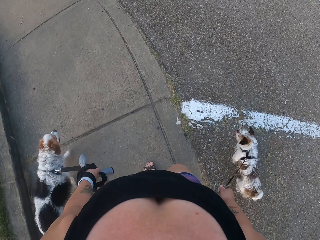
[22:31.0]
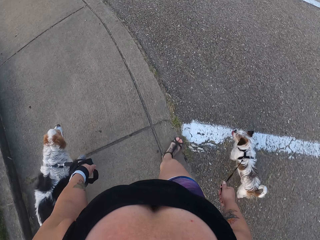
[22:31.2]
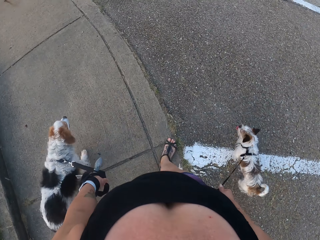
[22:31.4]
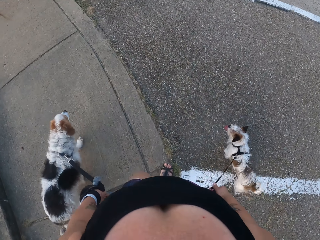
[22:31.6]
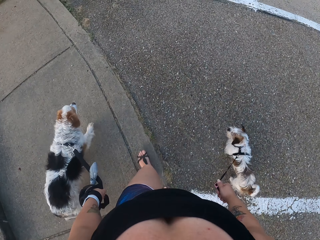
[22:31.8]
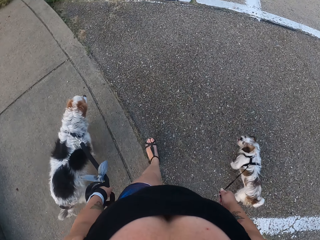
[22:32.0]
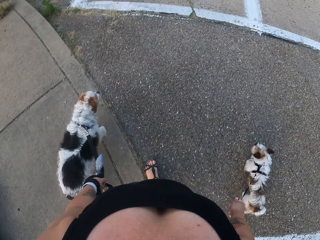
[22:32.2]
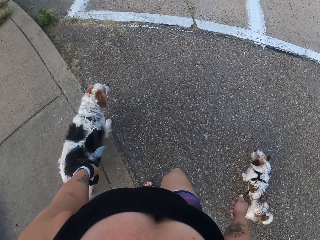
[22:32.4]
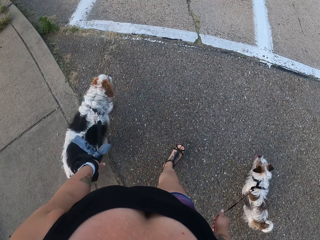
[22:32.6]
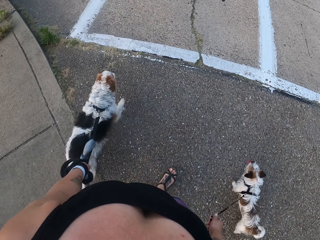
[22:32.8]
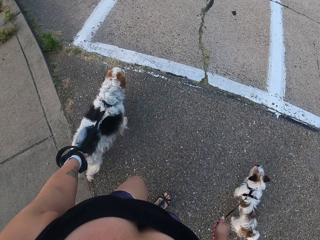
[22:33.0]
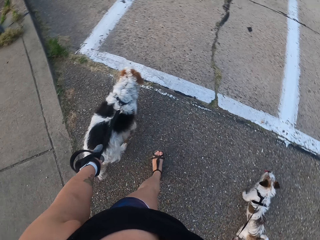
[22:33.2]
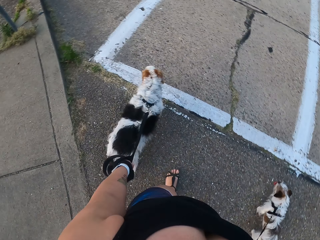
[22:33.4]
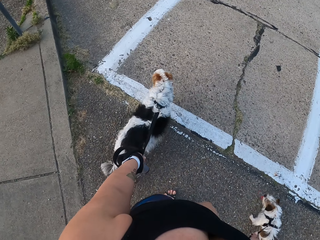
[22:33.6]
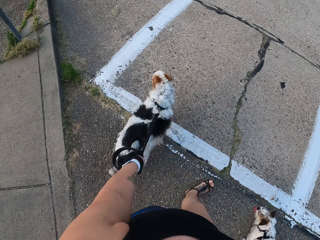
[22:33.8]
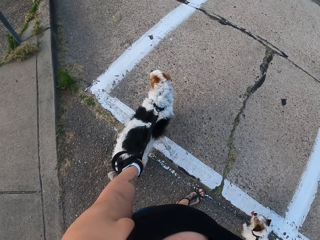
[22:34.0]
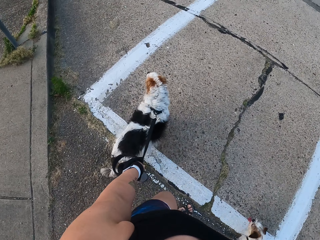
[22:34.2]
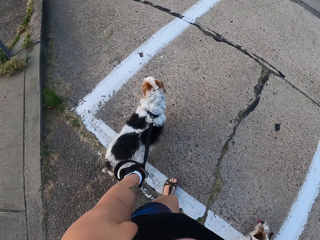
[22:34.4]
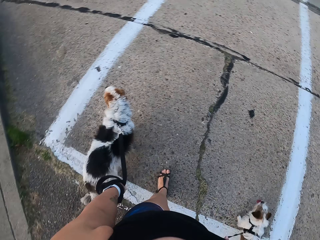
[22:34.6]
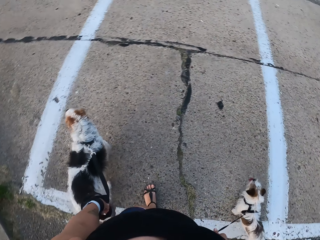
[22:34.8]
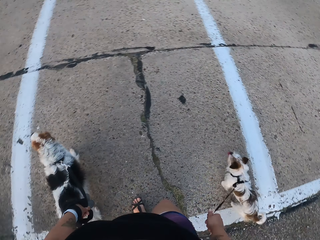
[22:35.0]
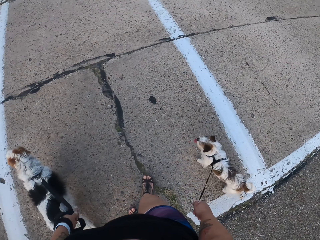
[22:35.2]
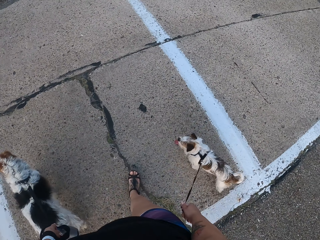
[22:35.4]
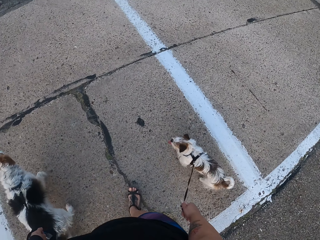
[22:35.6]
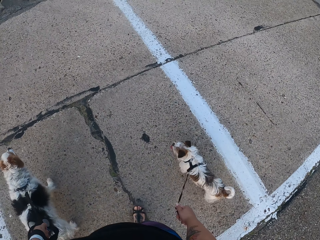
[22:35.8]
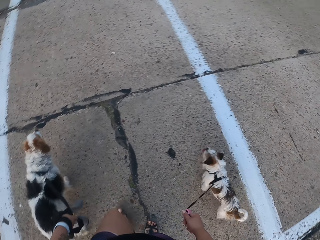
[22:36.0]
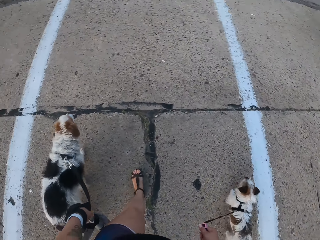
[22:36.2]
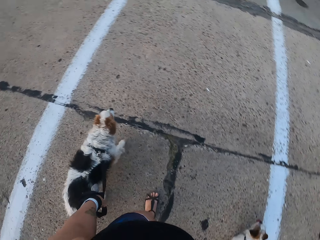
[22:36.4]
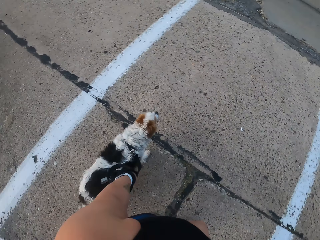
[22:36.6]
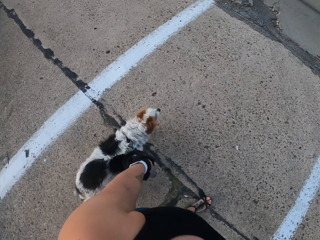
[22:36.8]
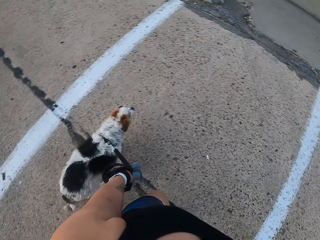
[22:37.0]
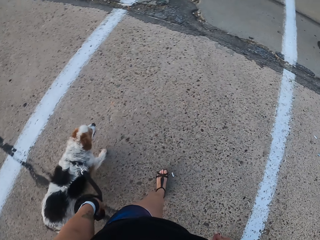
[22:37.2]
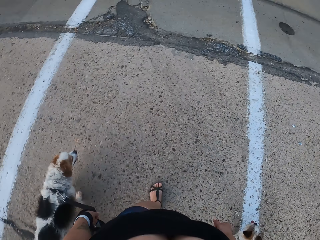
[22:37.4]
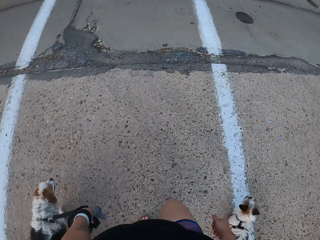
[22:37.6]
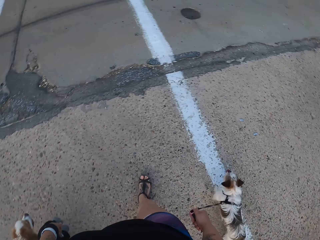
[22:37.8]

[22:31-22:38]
The camera wearer crosses the road with the dogs.

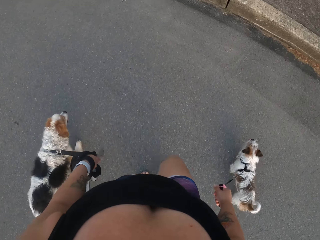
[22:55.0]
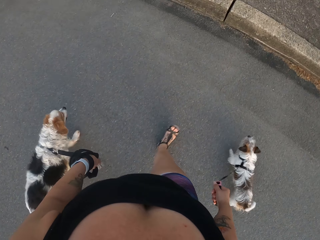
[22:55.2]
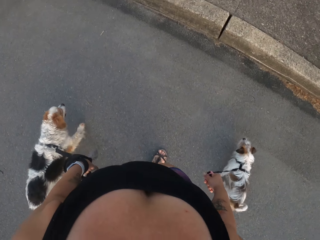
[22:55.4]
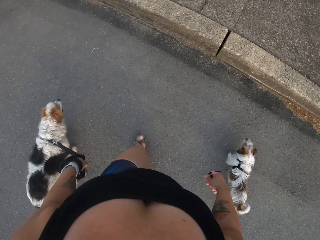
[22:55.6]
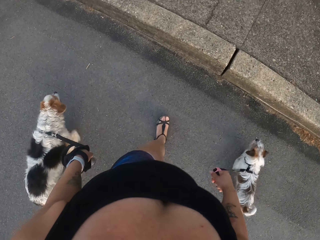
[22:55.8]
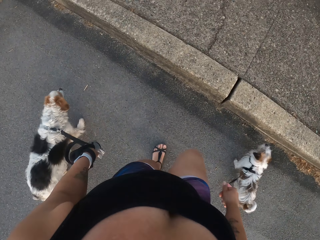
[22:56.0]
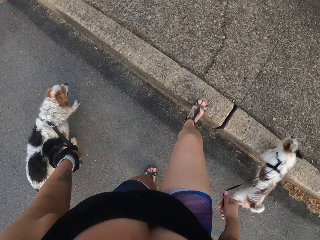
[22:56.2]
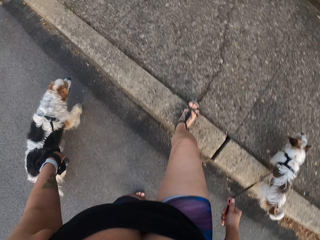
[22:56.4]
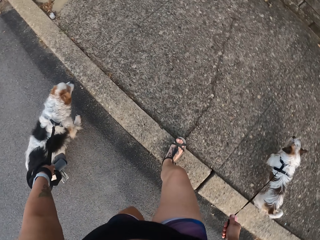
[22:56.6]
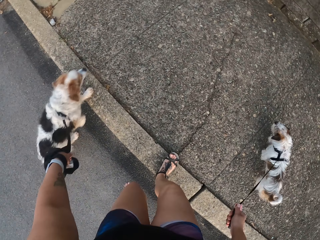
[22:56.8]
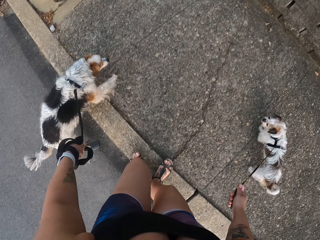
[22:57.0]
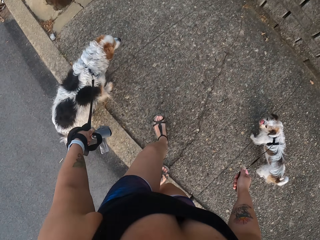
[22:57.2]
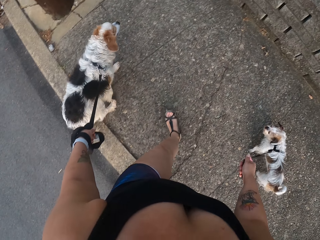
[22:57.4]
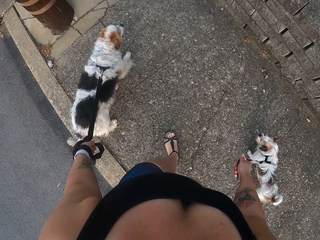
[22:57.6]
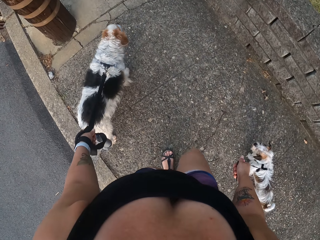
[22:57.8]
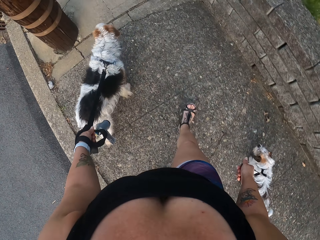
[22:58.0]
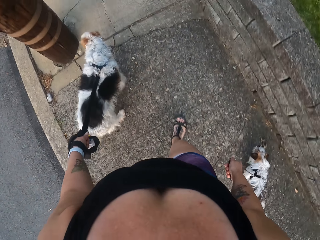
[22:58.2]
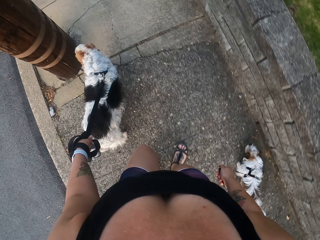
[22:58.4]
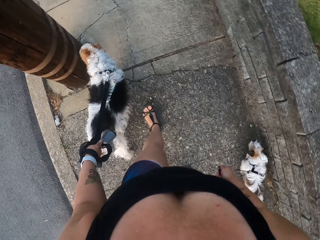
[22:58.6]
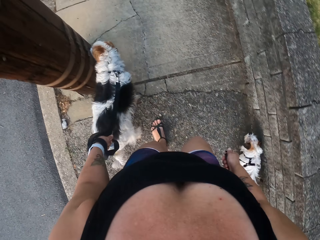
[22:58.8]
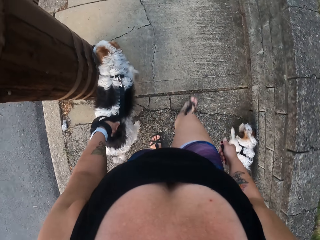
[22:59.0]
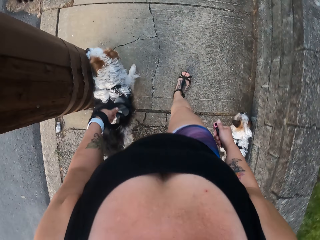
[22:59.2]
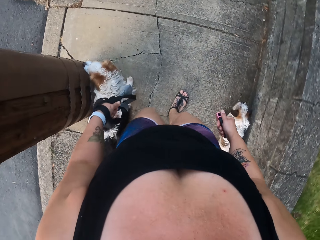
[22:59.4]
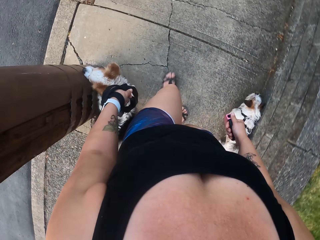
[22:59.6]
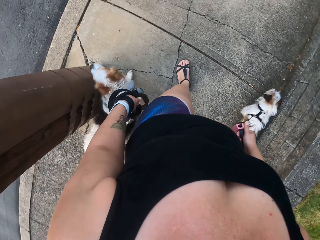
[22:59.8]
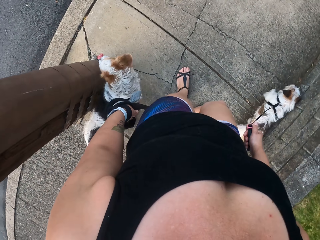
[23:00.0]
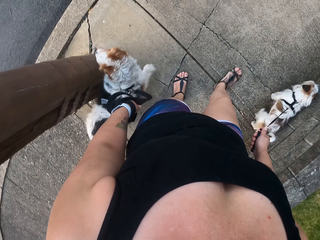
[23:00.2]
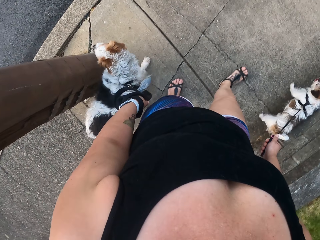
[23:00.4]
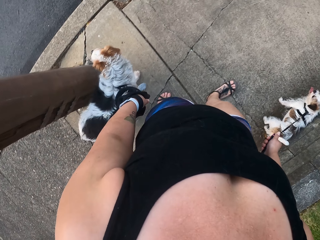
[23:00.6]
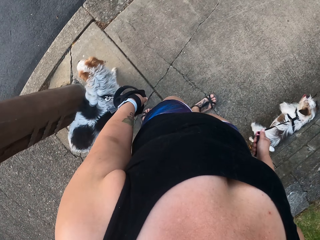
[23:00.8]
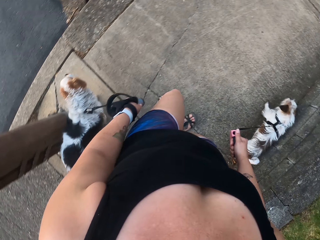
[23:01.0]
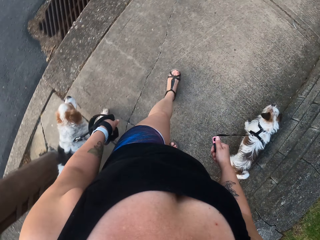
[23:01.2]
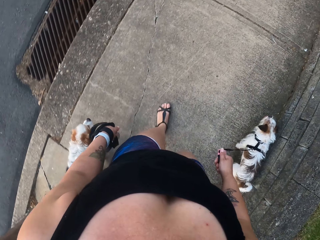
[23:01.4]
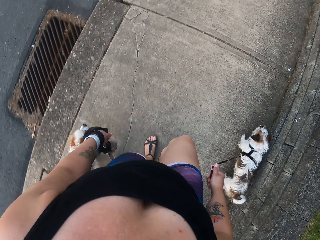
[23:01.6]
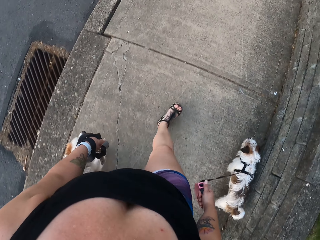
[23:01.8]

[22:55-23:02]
The camera wearer pulls the dogs on the footpath.

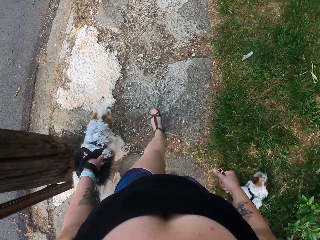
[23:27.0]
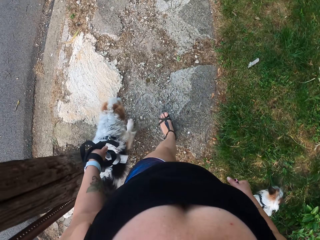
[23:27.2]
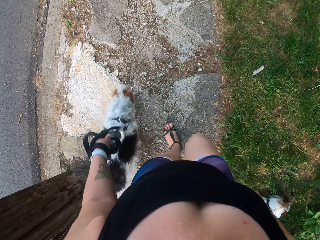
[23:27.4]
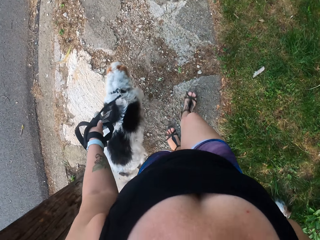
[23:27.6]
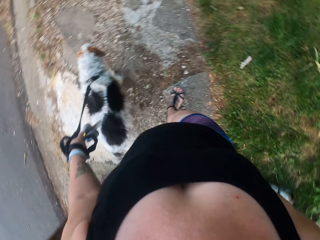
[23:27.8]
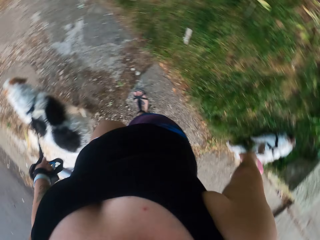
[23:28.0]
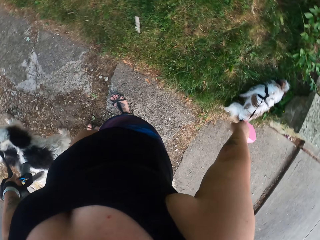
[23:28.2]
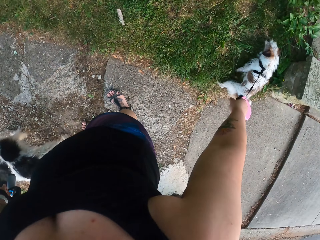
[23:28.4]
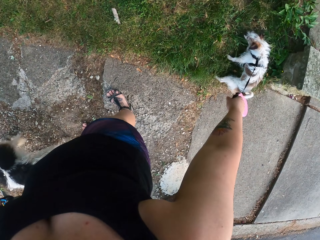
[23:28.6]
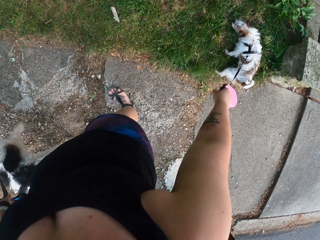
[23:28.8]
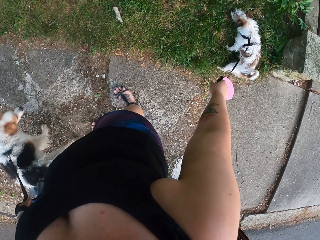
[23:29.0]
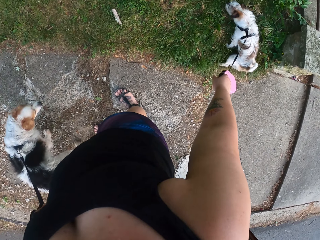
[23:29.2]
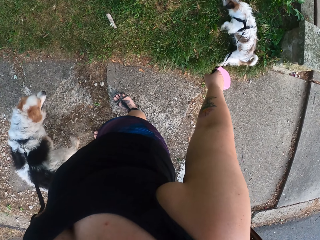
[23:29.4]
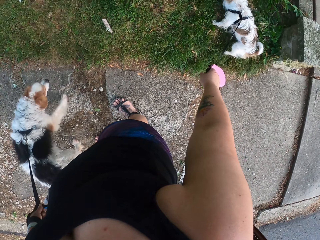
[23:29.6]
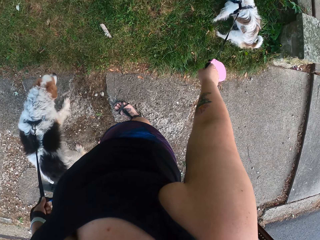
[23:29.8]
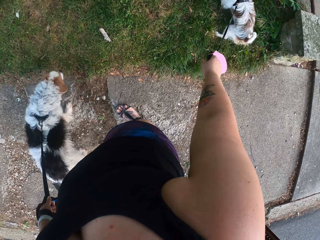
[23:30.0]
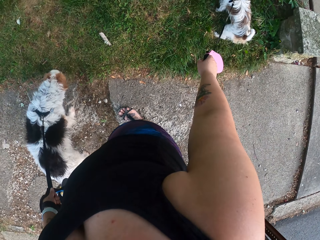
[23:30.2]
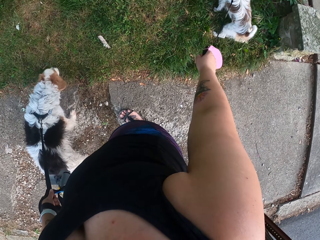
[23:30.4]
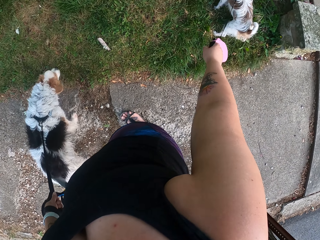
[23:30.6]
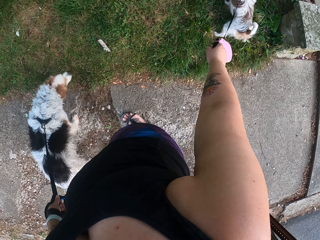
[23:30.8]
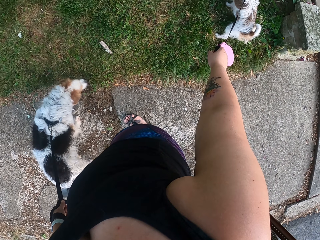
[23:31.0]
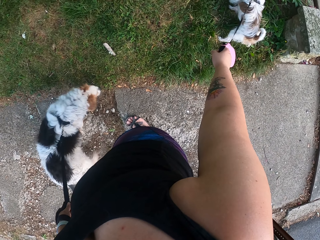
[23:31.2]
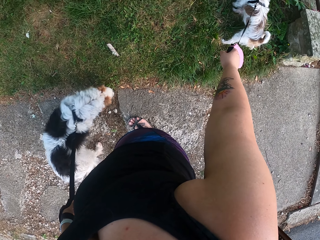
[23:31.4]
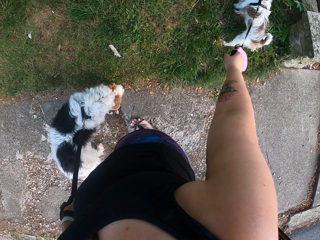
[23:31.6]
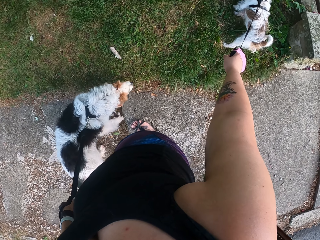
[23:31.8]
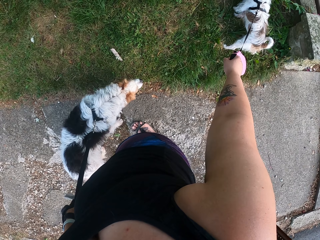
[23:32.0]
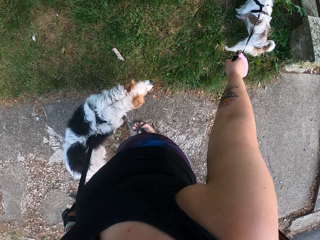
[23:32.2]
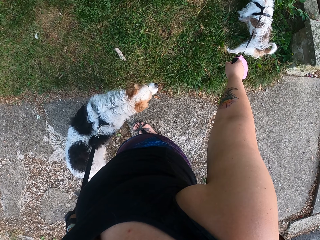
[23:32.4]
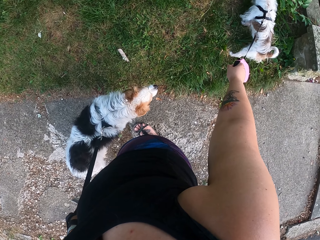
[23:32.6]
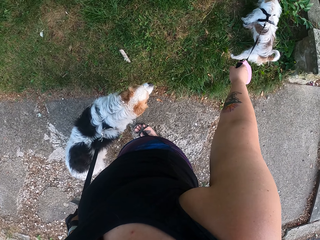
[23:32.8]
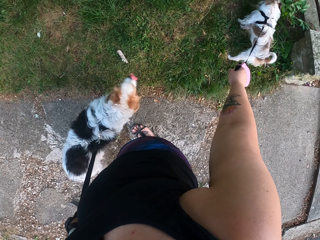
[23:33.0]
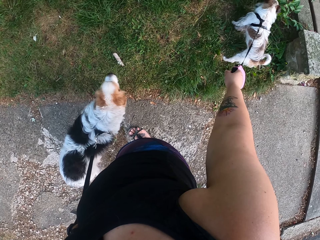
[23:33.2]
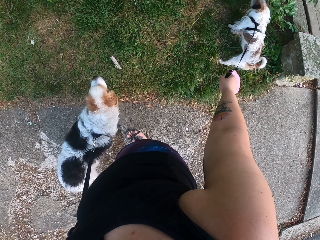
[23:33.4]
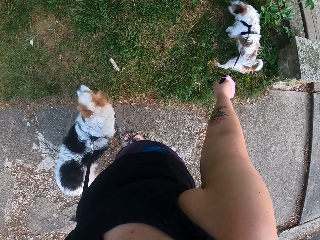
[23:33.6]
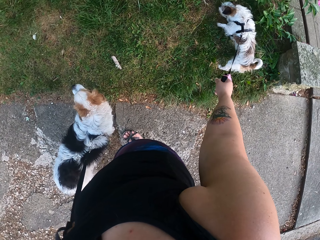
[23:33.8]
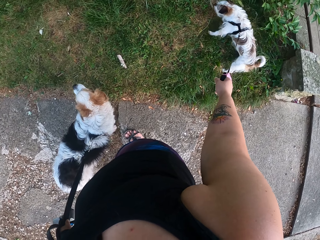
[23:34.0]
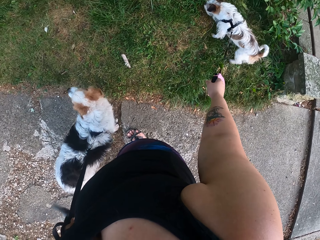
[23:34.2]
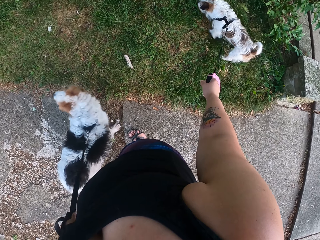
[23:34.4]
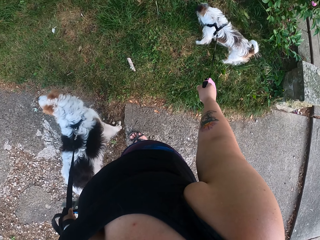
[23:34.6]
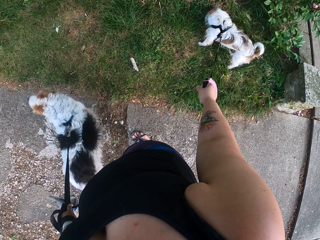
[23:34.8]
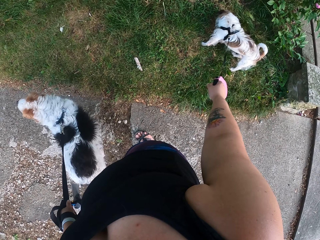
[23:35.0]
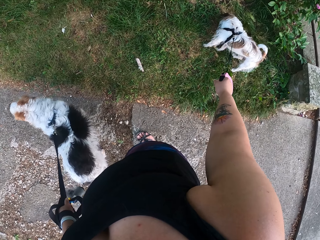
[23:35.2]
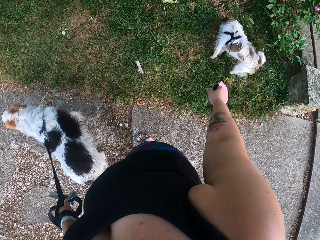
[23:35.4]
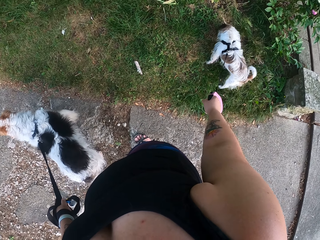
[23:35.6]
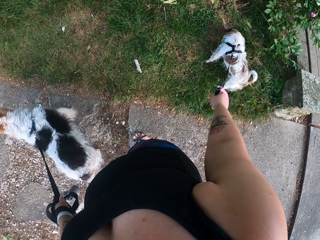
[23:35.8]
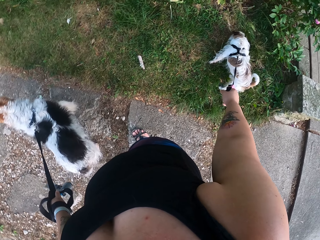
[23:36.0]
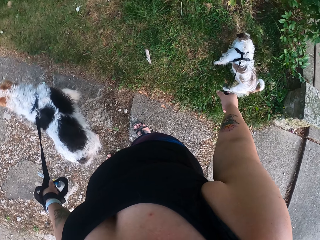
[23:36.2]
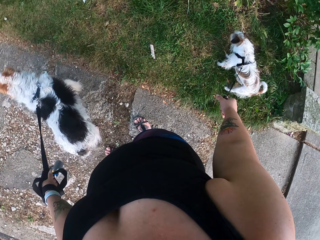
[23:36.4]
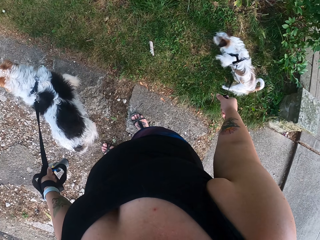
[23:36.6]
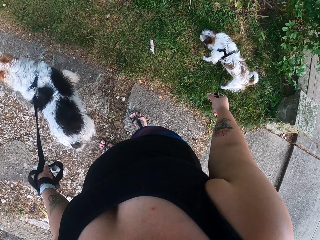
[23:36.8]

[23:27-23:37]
The camera wearer stands on the footpath with the dogs.
